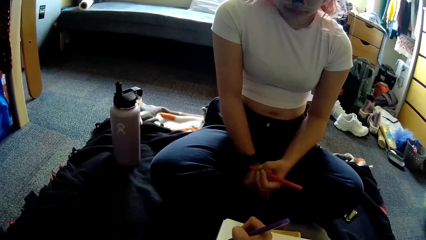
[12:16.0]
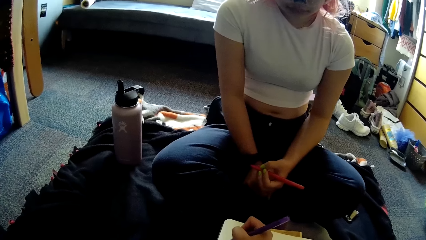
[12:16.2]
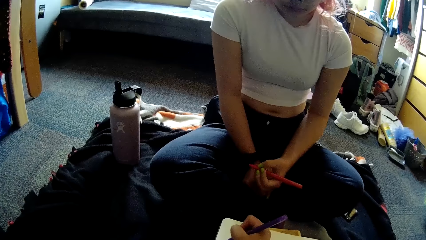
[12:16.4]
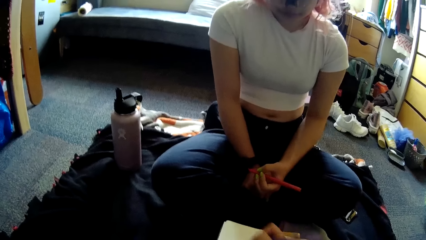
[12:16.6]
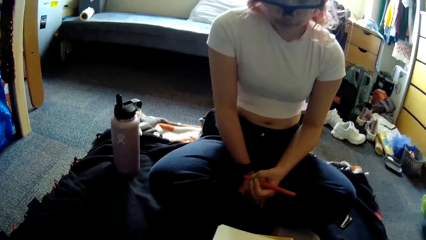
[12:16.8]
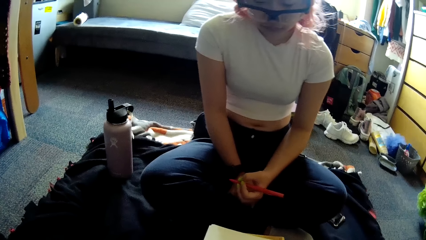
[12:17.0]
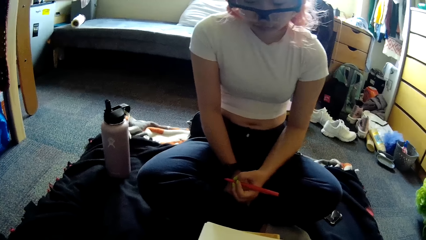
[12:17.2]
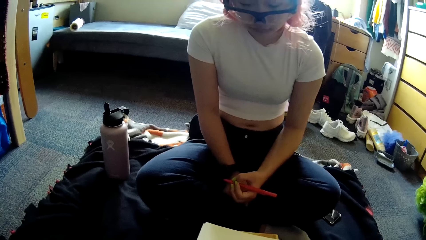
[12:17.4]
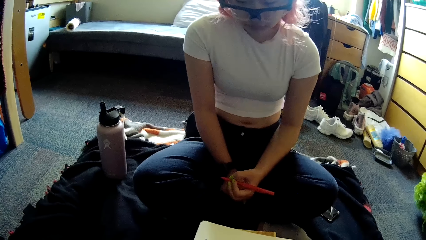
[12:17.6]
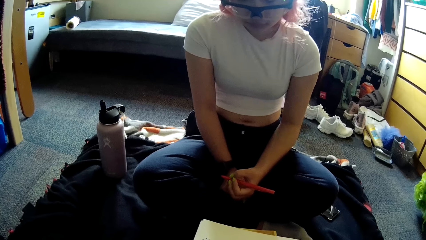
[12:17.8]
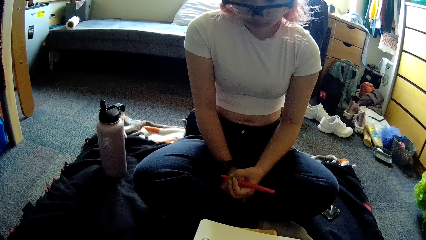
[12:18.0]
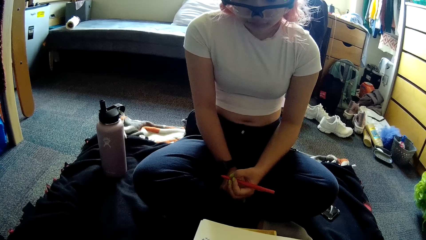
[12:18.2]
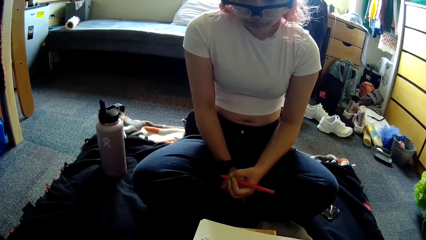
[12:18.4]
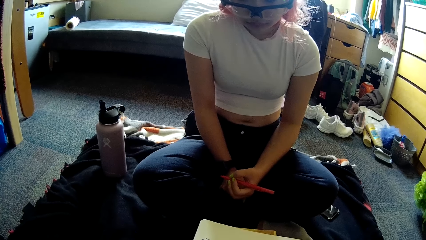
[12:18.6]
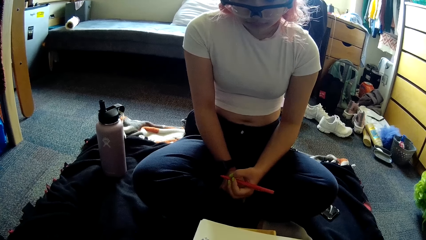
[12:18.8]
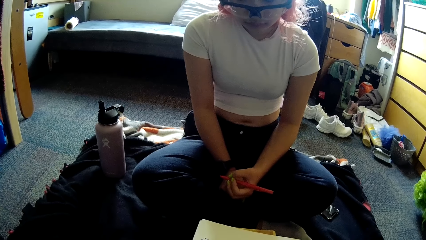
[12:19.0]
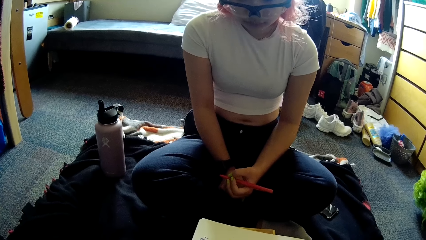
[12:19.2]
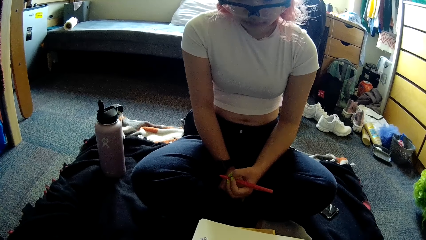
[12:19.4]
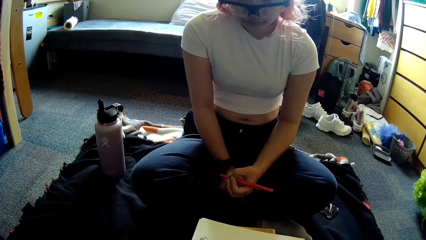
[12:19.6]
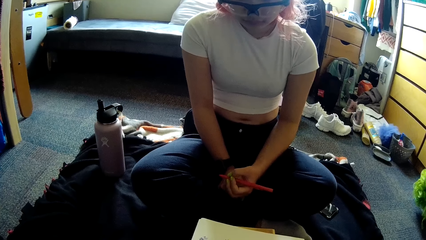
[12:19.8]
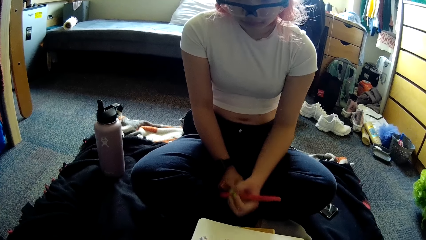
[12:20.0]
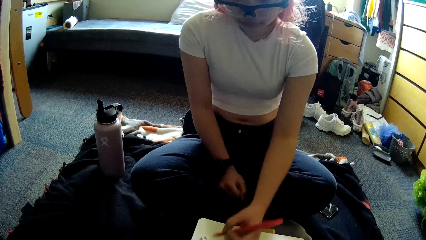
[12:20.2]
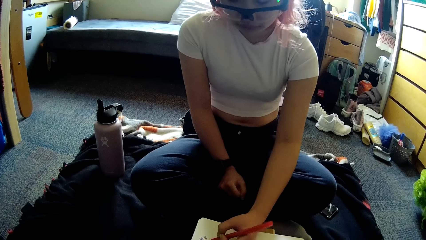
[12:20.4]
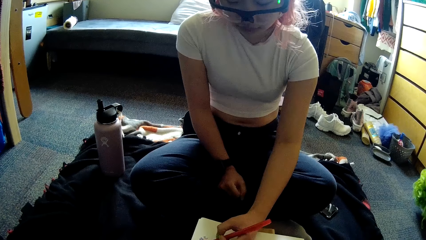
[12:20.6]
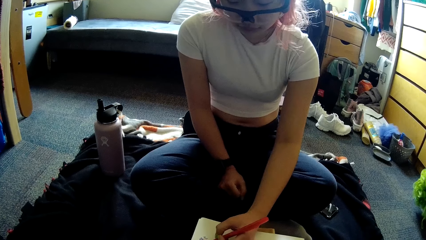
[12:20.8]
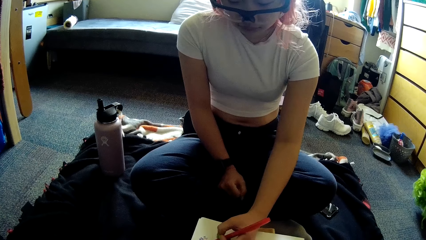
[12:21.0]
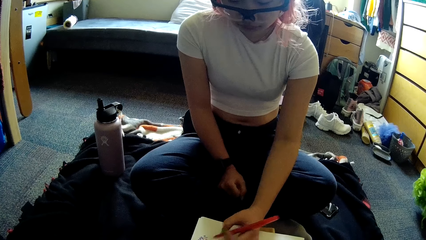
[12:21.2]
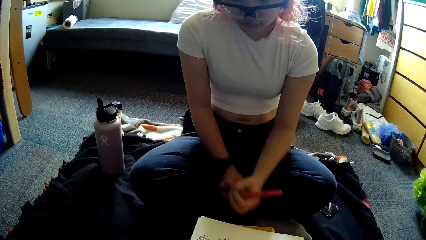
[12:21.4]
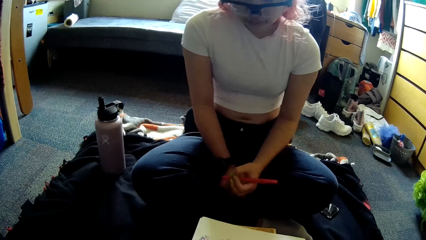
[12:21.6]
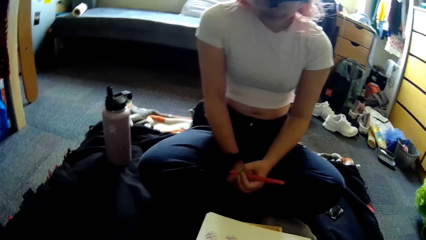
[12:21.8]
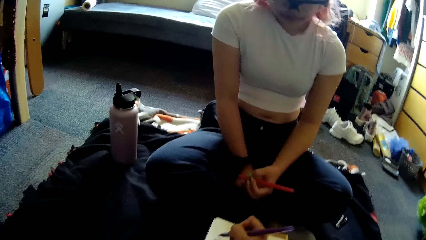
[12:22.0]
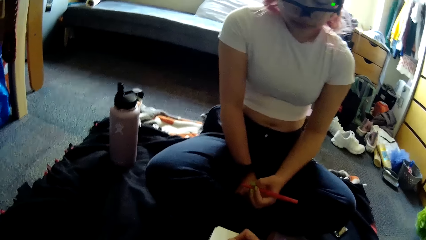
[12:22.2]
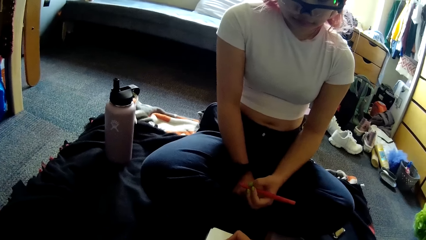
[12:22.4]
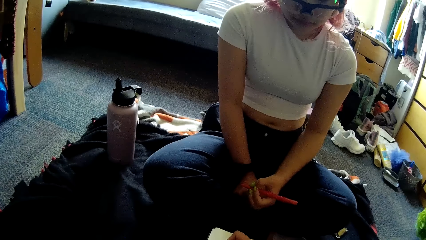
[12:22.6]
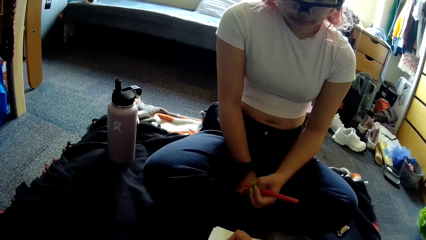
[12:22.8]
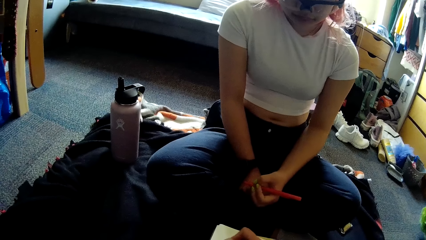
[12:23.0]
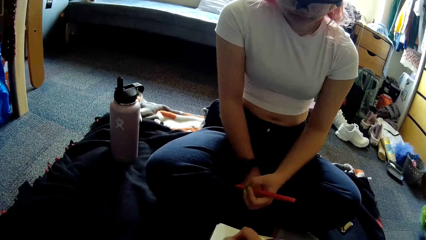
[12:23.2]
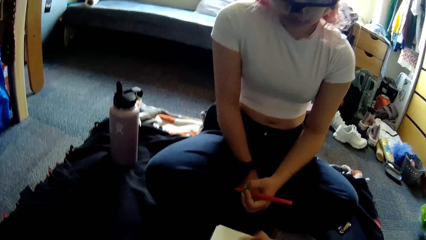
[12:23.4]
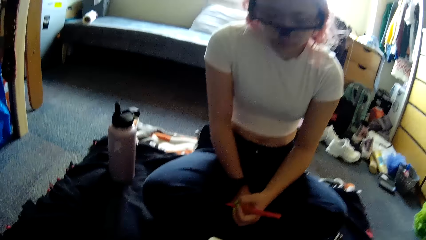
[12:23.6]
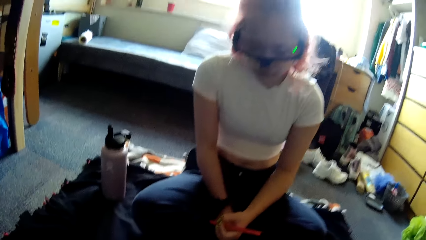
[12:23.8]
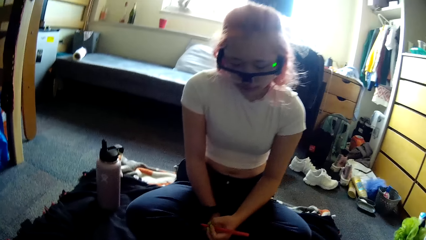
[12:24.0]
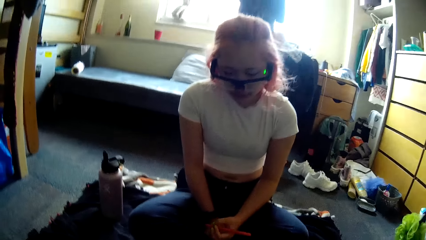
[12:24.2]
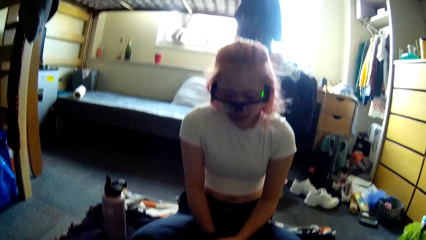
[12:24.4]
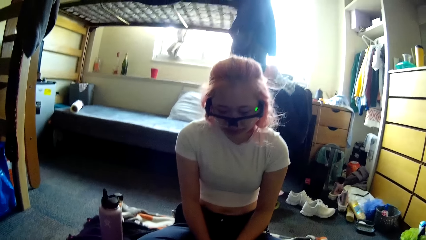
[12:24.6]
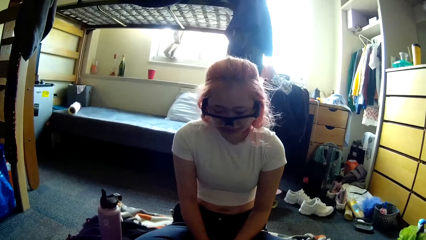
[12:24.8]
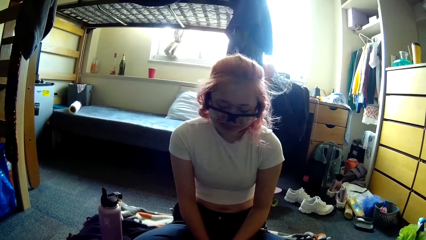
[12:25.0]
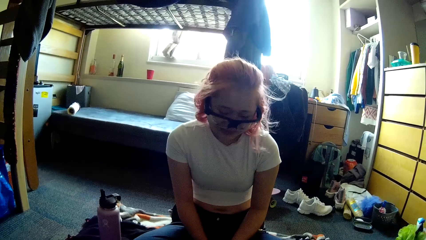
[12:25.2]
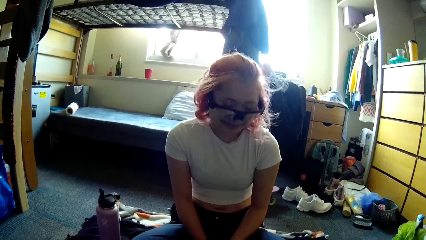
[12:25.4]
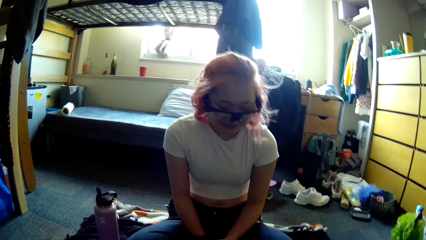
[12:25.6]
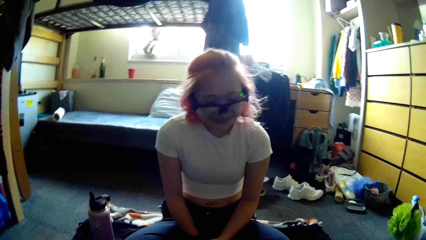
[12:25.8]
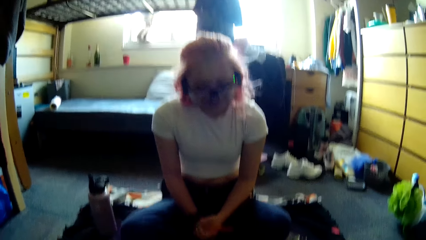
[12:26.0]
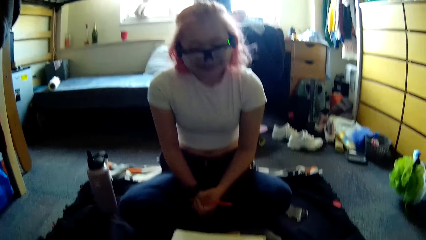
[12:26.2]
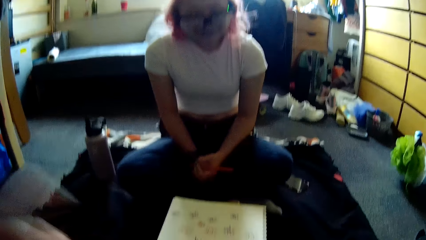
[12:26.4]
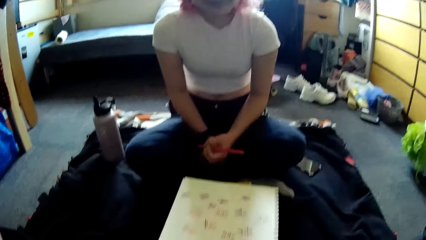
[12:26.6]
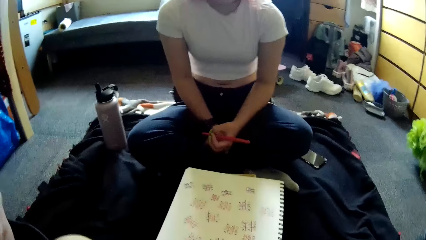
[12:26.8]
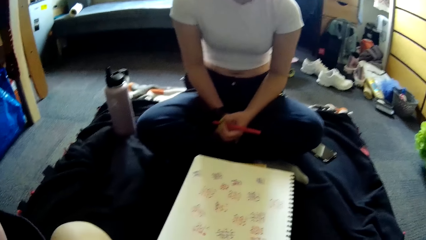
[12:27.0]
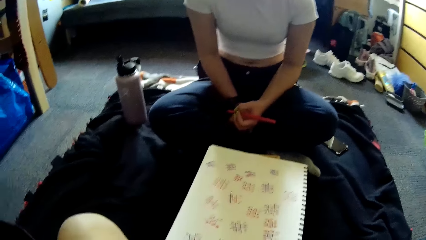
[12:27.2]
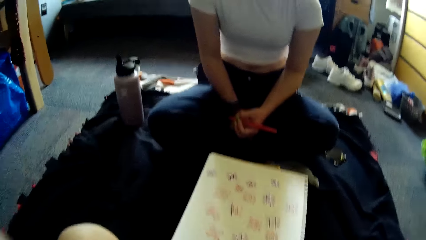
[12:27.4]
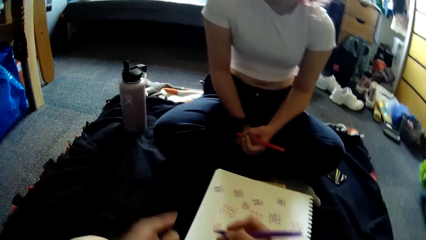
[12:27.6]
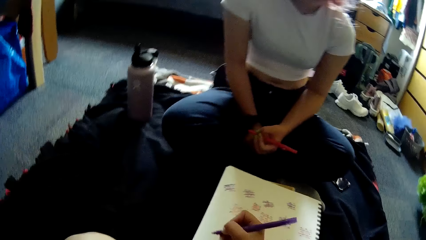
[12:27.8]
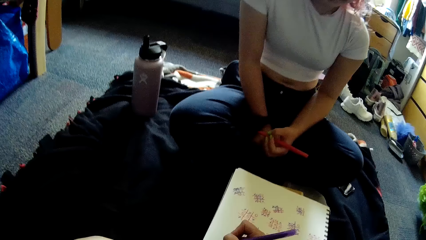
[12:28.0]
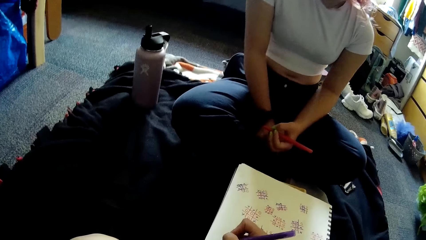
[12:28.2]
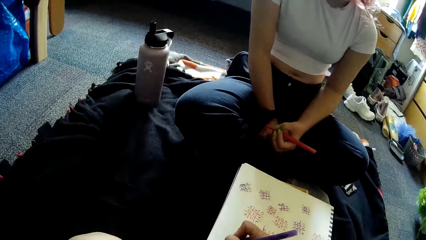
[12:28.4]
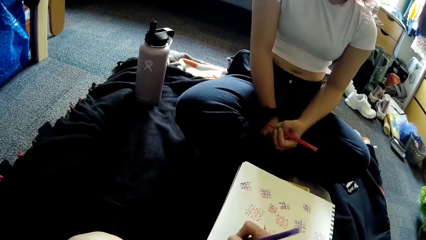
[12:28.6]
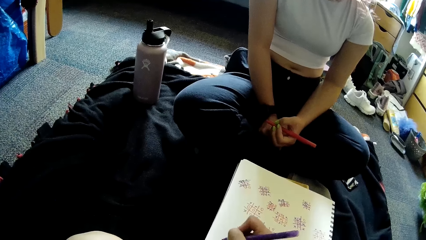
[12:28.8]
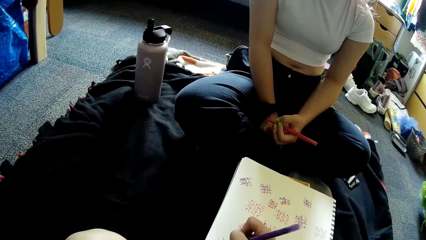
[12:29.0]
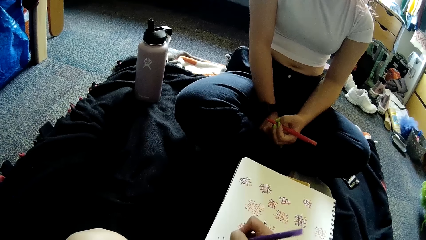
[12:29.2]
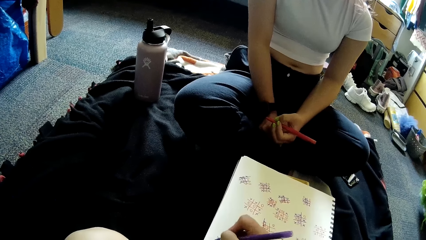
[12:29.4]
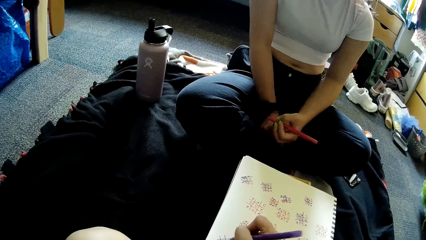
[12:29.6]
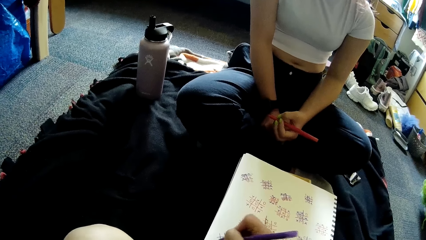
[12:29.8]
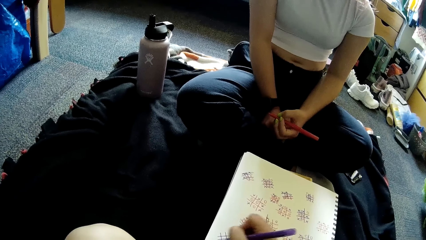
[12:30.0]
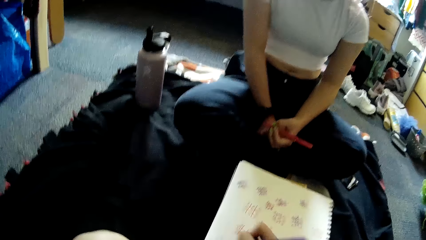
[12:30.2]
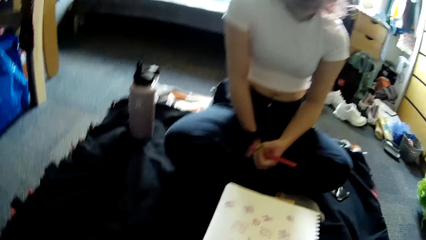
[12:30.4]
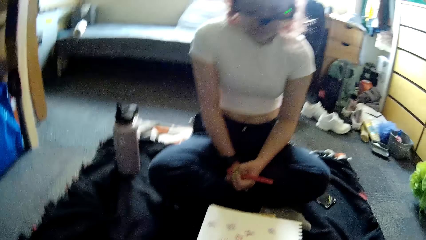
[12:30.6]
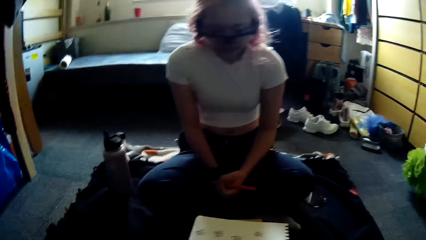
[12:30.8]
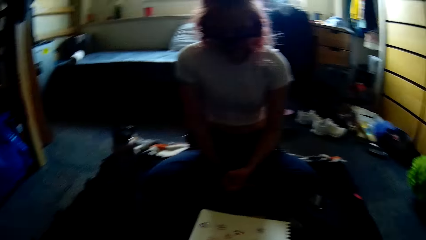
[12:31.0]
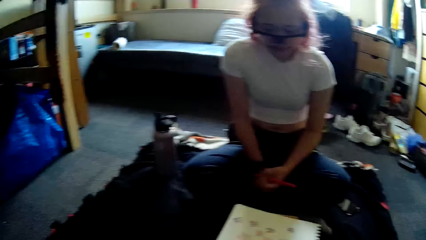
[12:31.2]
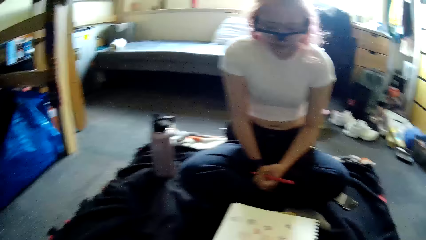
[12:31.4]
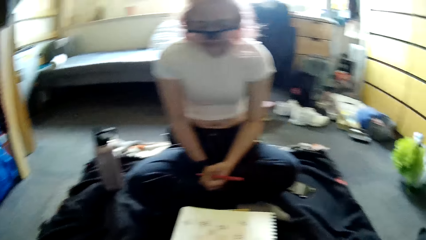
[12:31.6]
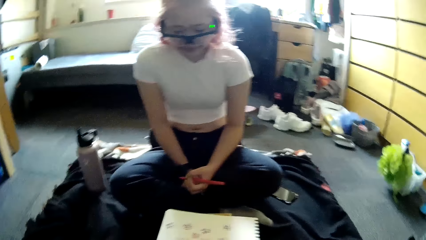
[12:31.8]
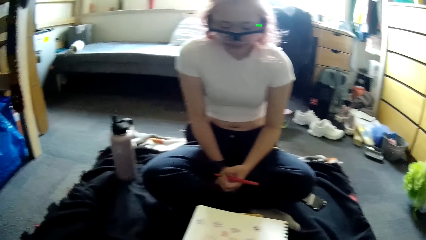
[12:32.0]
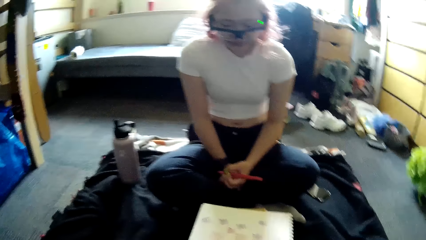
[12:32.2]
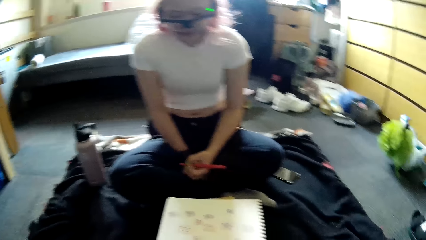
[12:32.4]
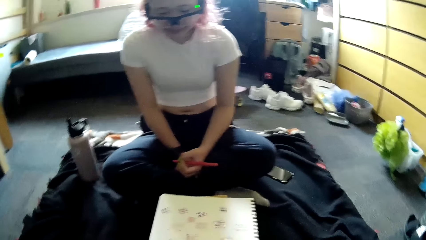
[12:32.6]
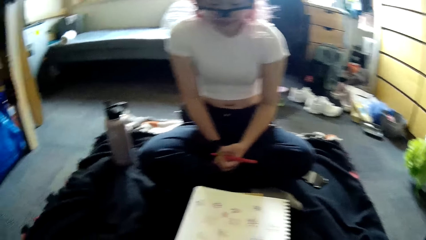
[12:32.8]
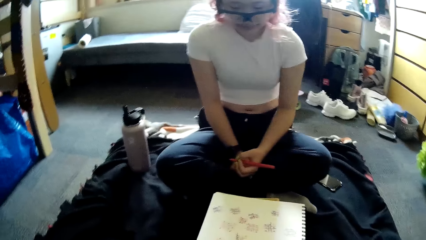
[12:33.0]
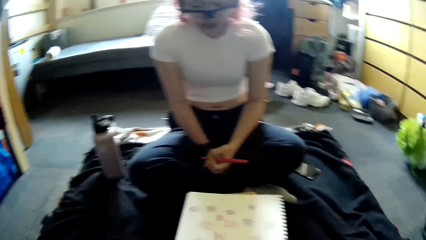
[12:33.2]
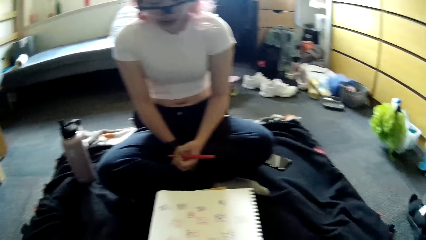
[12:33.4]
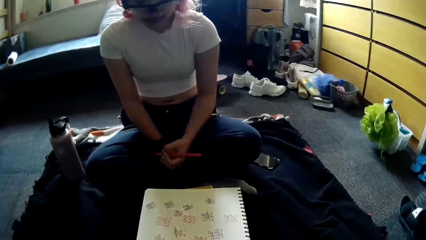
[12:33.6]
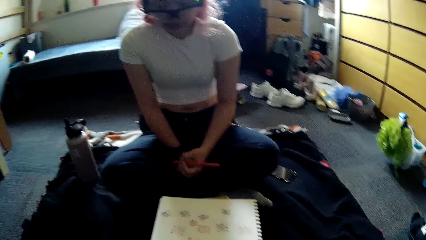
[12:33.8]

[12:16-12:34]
The camera wearer writes on the paper with the pen in her right hand. The woman writes on the paper with the pen in her left hand. The camera wearer writes on the paper with the pen in her right hand. The woman nods her head. The camera wearer adjusts the camera on her head with her left hand. She raises her hand, writes on the paper with the pen in her right hand, and looks around.
